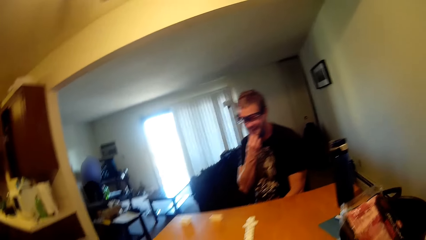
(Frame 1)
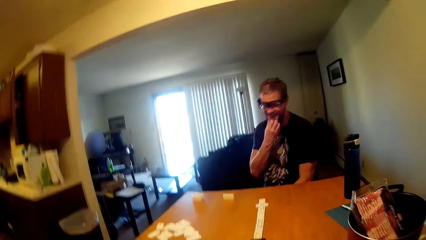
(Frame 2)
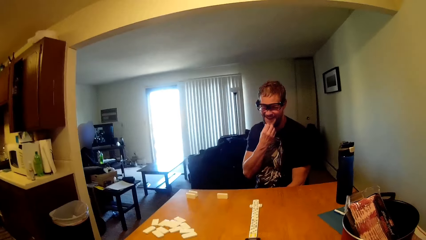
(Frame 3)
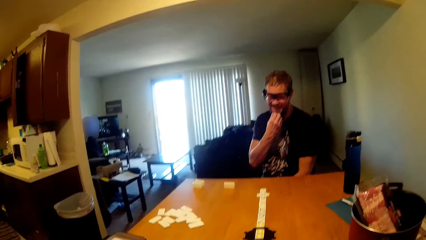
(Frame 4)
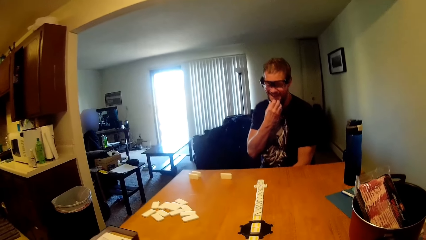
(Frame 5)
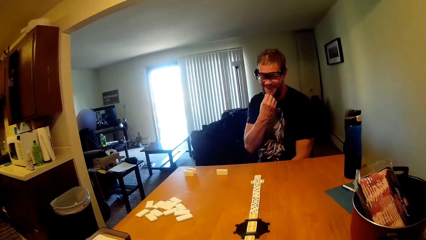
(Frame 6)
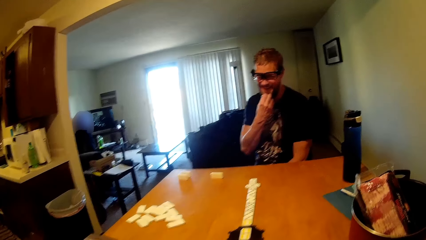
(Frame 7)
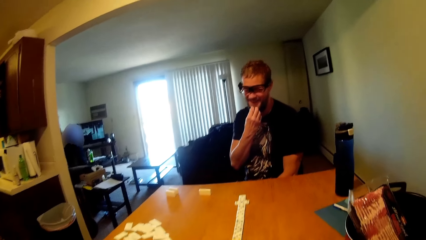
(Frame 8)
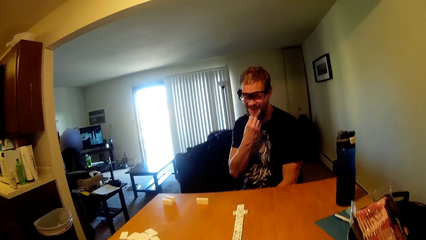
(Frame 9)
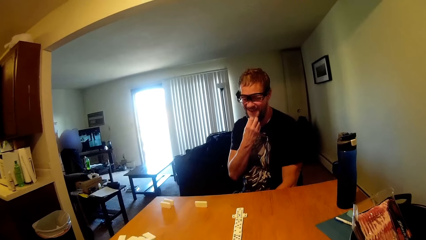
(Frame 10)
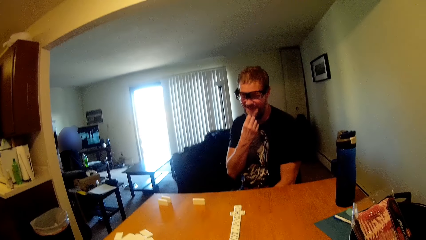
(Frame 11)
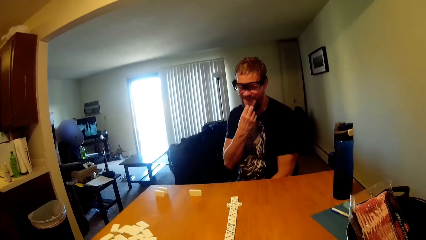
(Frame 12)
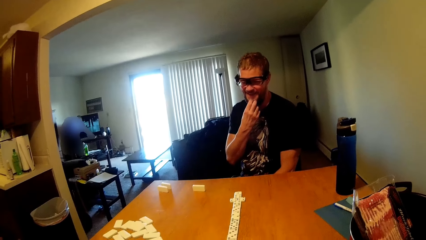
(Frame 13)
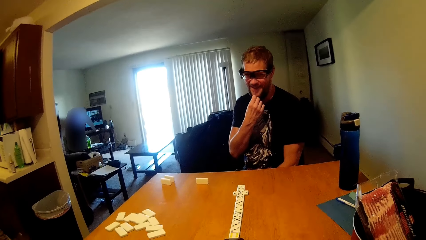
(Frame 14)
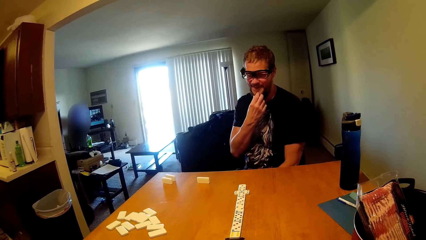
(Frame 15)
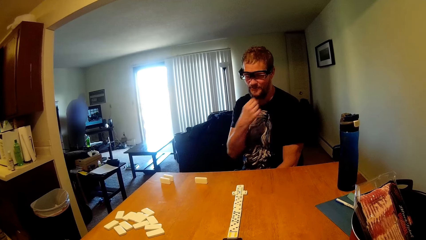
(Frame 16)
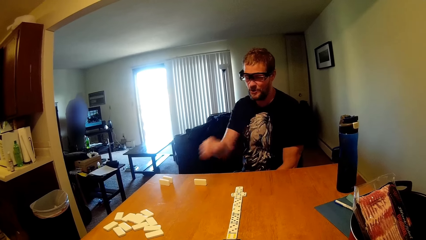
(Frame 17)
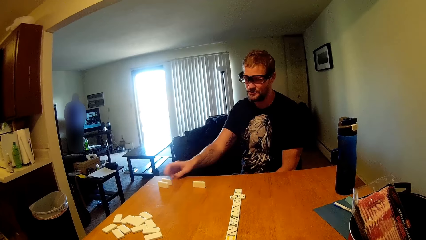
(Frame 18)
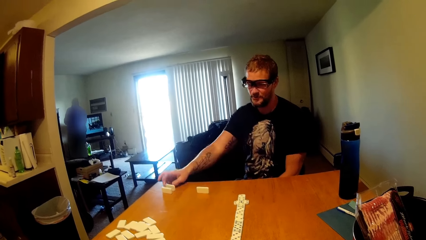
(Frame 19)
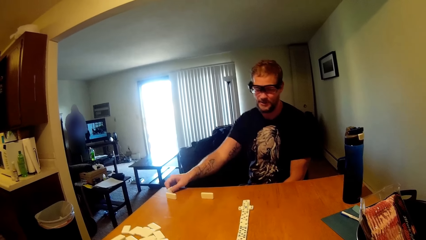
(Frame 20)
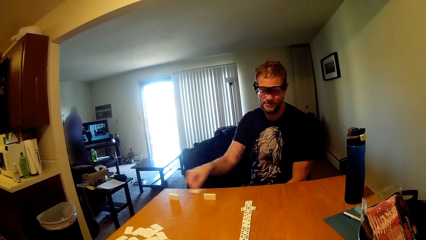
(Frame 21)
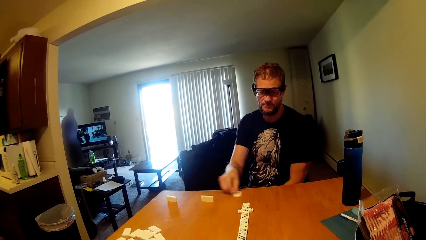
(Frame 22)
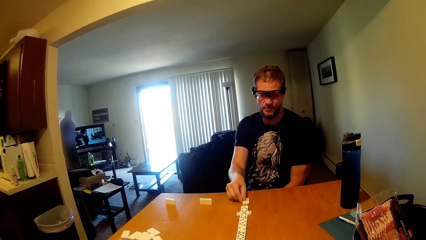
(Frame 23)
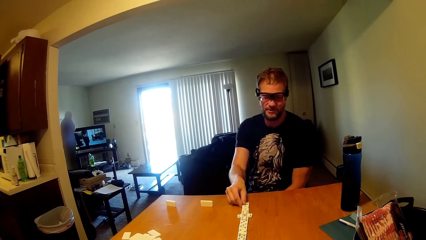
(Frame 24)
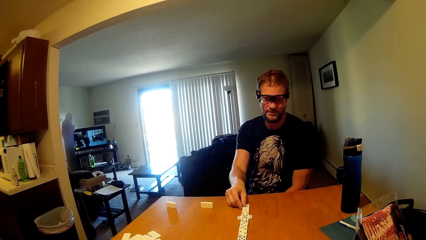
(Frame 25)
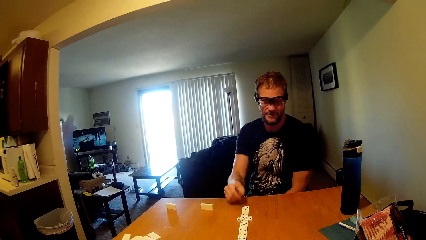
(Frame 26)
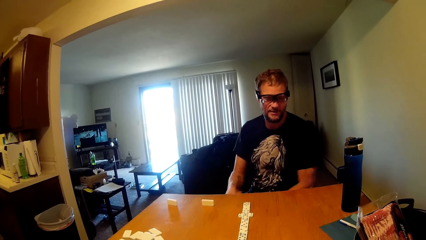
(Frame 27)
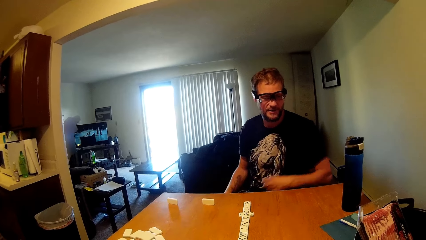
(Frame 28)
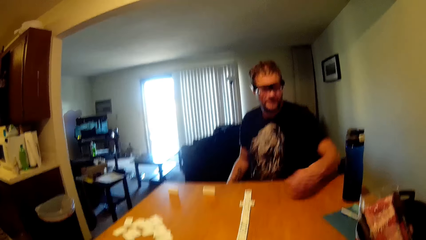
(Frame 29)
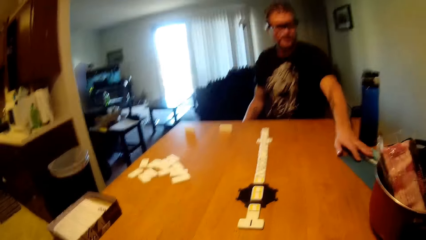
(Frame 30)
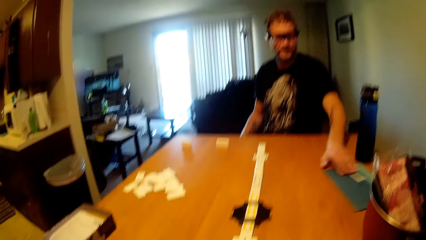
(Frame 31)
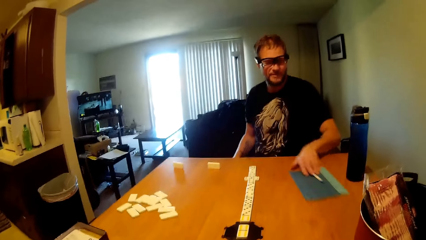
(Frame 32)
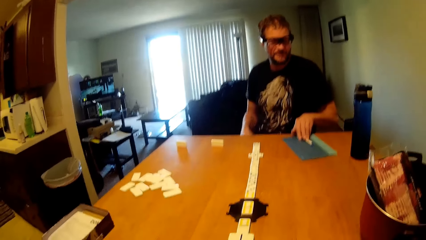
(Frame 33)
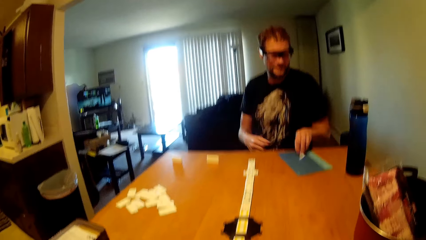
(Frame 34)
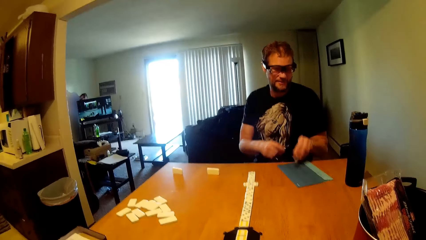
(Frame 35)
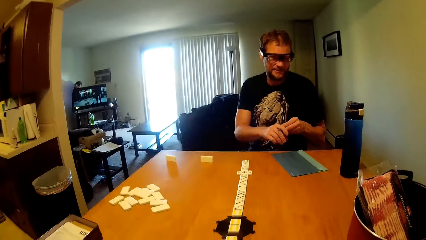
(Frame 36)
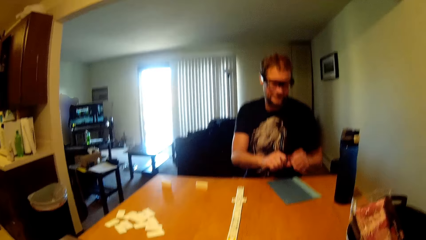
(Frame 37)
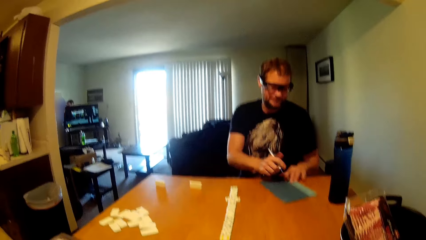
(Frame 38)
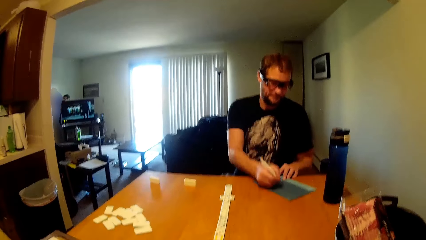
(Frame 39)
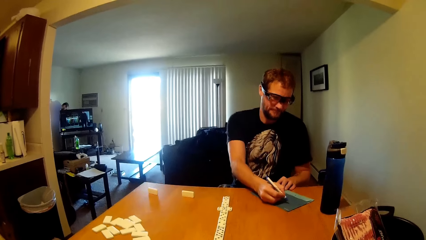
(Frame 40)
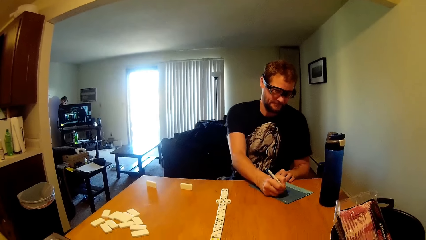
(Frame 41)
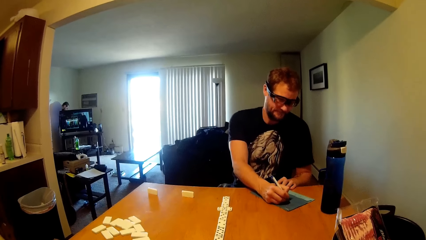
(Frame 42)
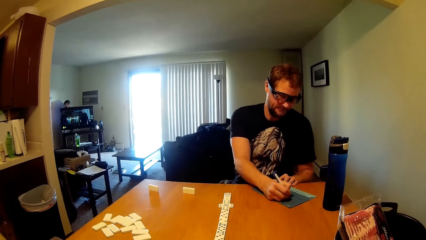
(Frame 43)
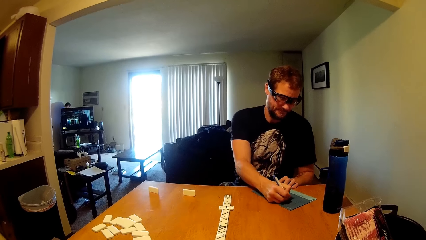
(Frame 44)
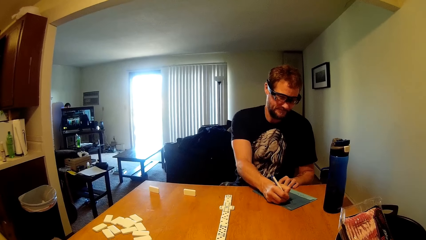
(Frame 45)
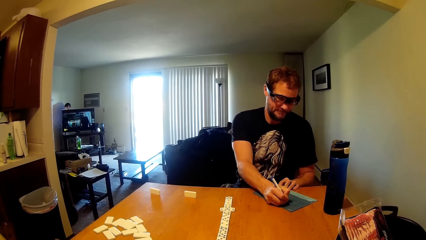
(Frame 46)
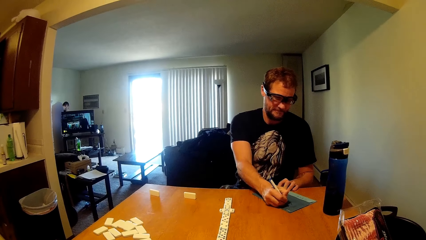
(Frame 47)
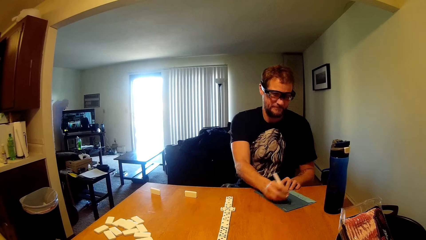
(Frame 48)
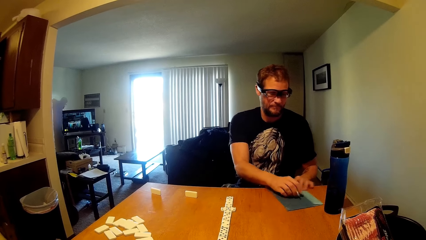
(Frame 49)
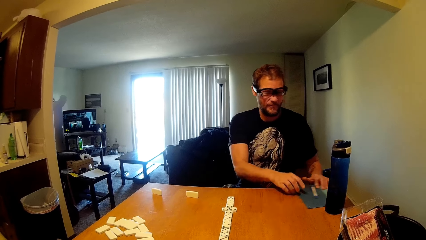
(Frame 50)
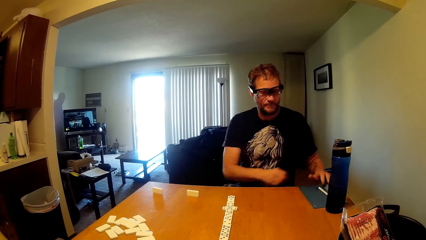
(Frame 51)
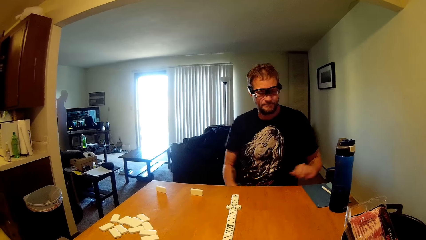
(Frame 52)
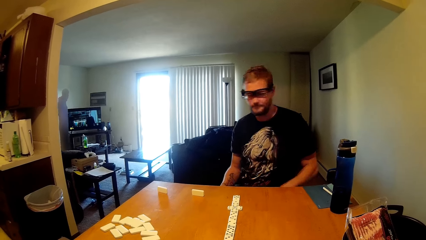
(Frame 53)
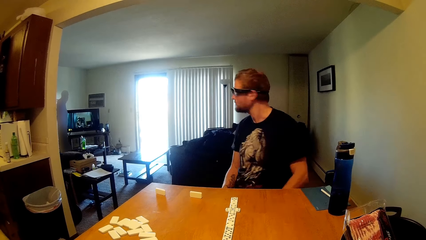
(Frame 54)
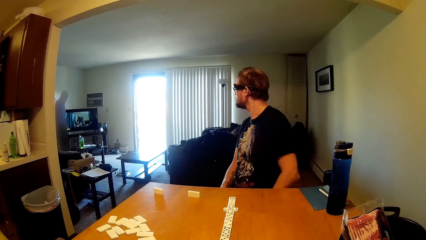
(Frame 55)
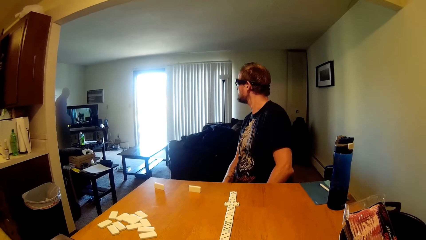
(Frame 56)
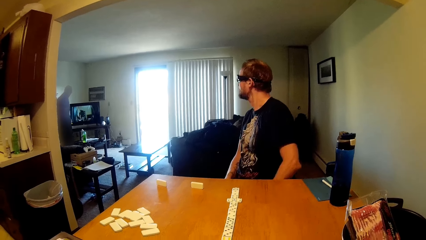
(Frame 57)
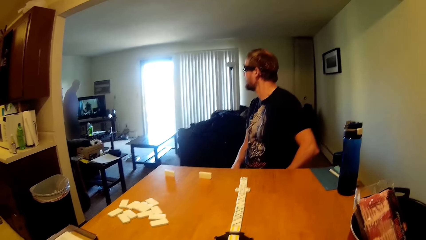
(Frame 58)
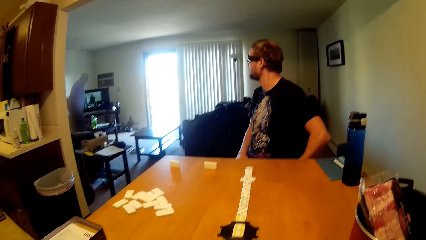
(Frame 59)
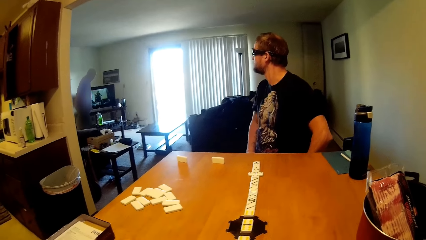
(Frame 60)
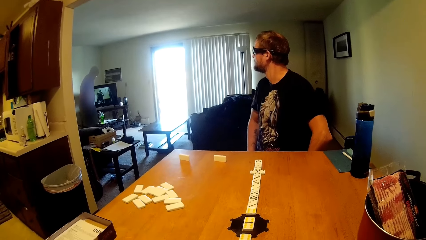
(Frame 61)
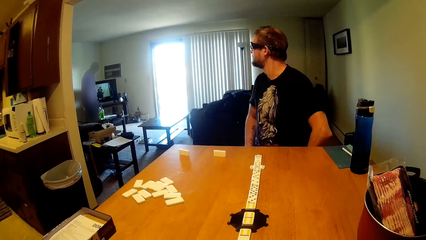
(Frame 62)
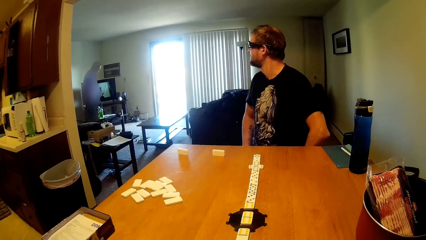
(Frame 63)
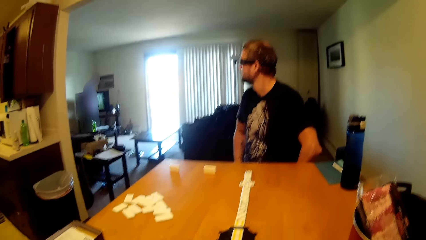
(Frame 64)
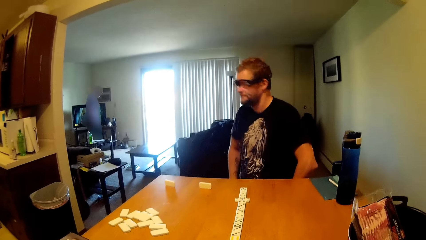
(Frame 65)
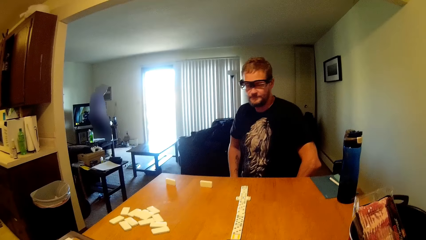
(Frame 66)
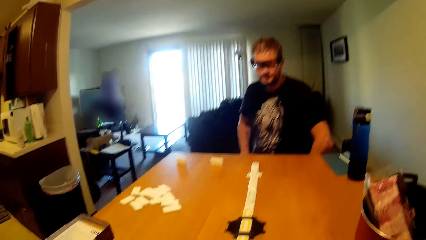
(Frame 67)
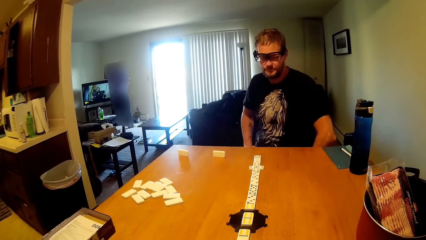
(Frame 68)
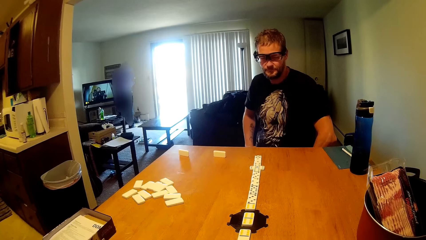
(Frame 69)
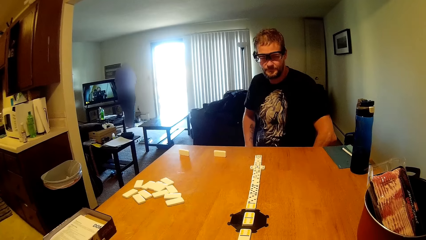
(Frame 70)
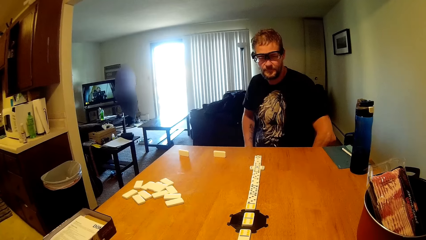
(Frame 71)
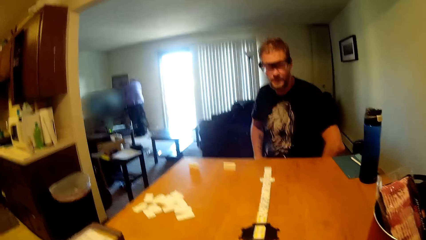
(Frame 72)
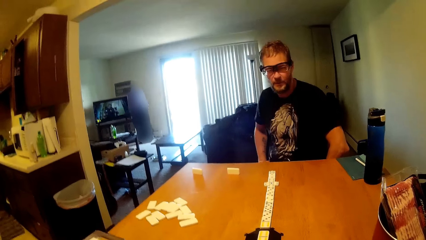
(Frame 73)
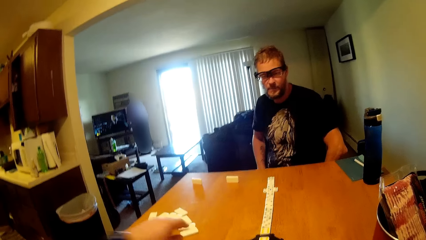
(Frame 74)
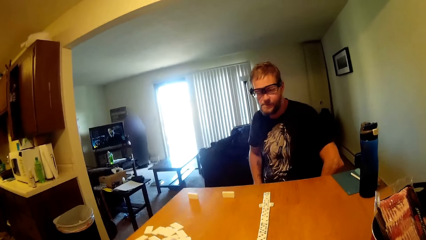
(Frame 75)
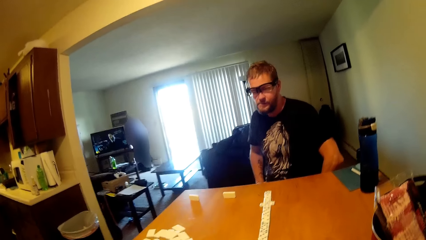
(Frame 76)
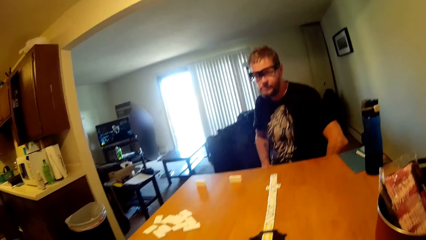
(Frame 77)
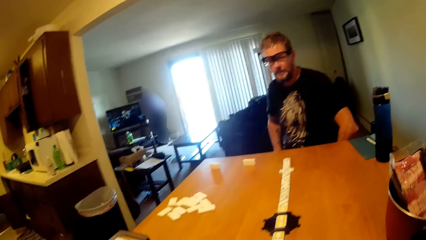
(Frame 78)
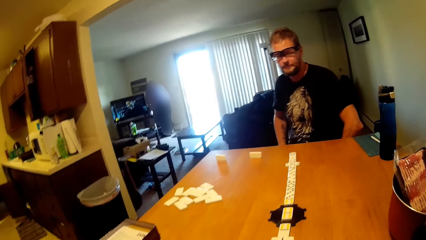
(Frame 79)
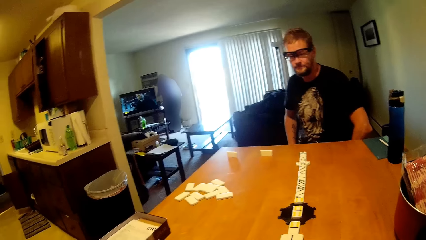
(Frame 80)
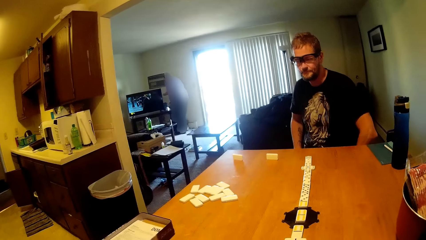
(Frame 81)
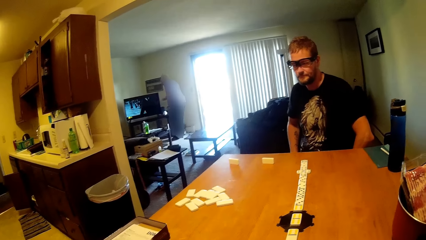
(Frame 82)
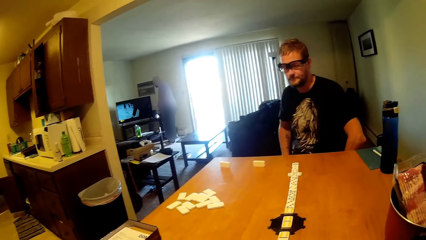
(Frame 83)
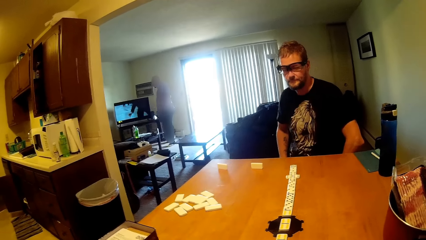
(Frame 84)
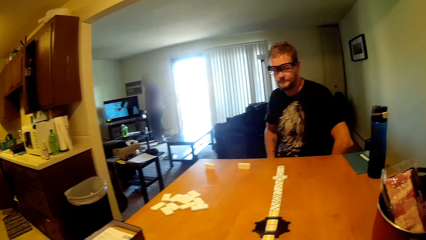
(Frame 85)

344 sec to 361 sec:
A man holds the mouth. The man grabs a scrabble tile, moves something and puts the scrabble tile on the table. The man grabs a book, writes on the book and puts the book on the table.
